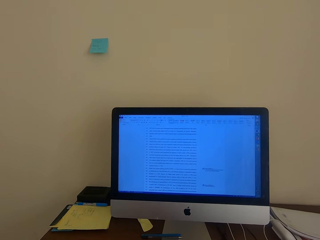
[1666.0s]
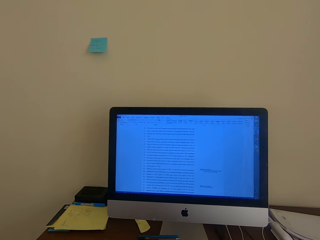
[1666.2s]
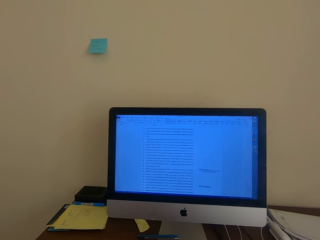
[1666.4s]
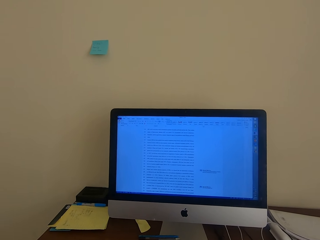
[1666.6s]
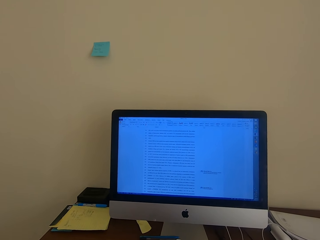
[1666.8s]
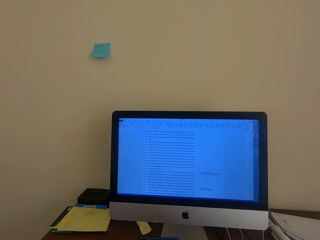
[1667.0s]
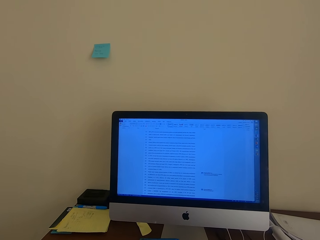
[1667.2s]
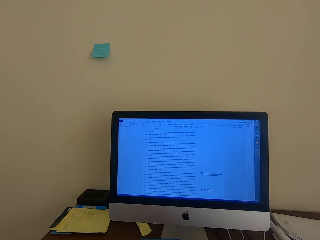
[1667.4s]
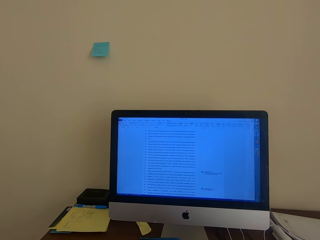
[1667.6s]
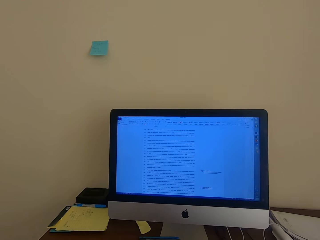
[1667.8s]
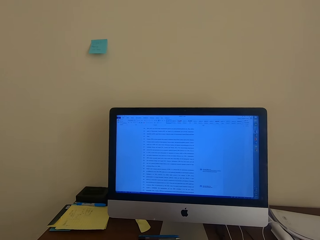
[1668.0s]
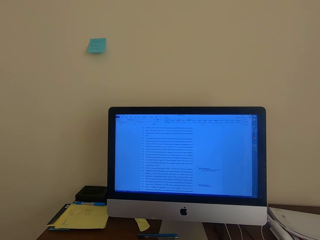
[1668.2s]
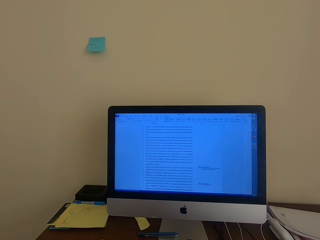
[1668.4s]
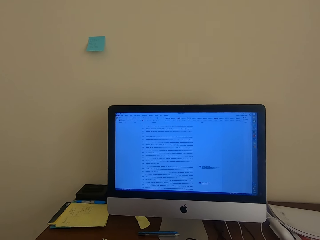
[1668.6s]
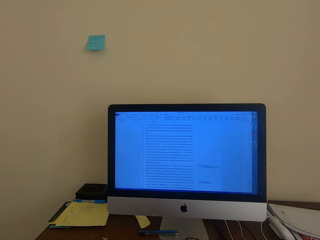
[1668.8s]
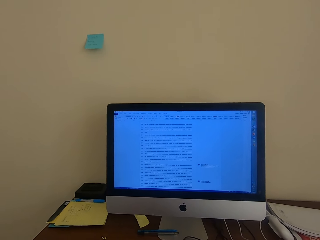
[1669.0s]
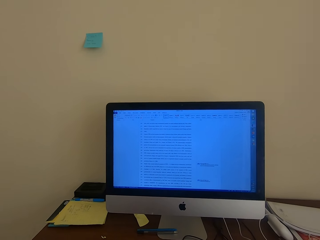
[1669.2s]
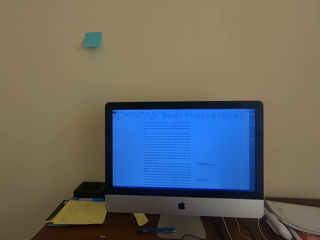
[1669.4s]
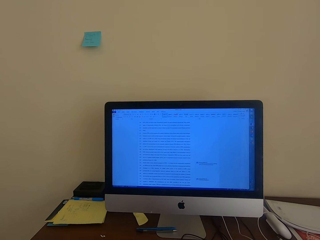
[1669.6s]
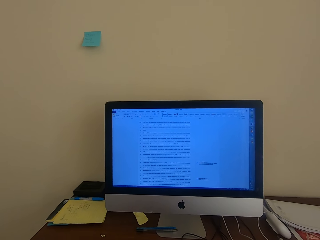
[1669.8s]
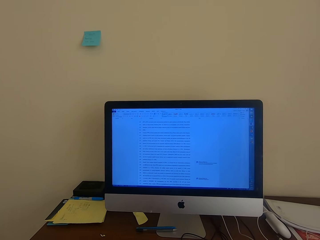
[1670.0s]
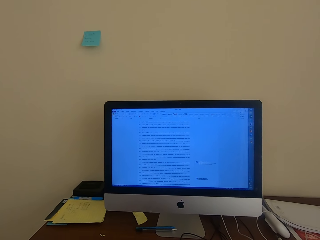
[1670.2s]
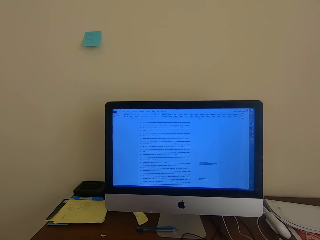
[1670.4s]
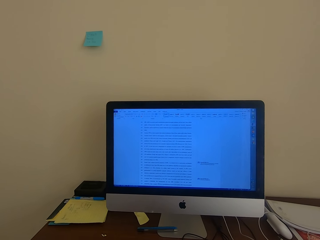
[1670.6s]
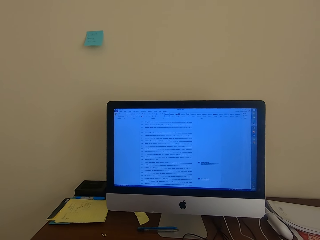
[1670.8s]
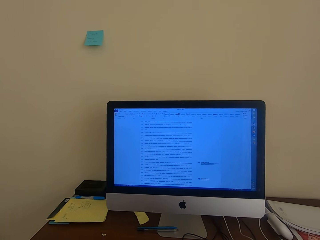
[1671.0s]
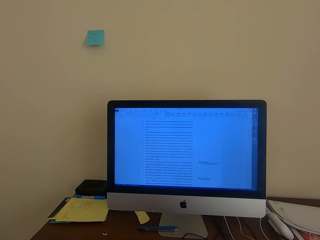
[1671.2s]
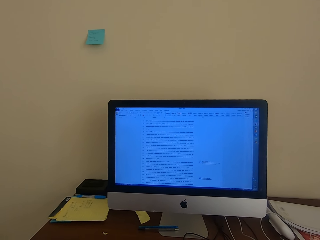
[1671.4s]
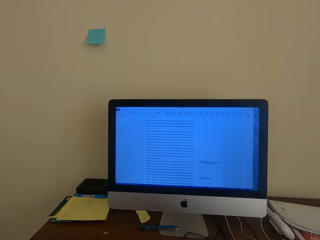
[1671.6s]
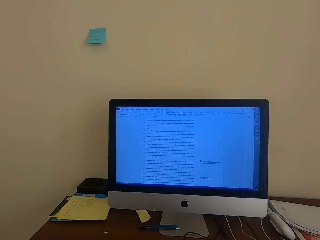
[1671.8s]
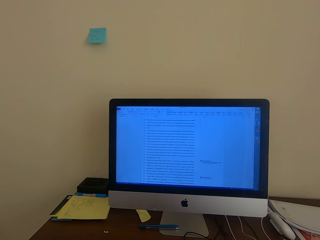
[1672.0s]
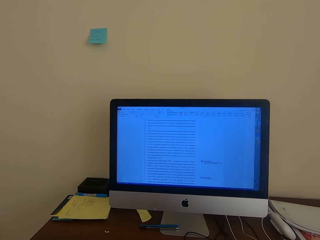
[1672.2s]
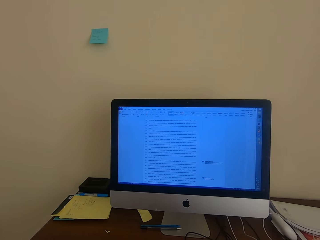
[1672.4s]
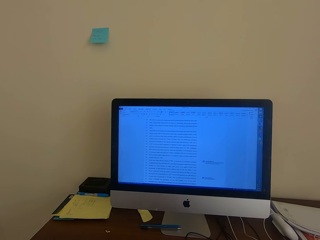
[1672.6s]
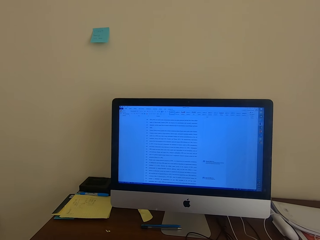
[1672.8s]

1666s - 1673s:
The camera wearer reads an article on the computer.

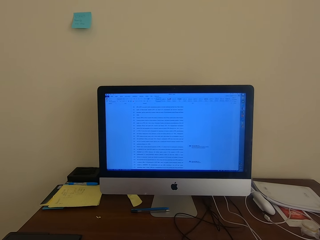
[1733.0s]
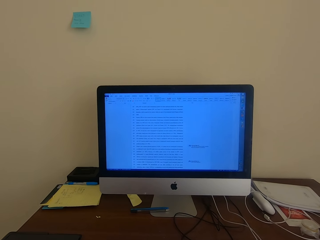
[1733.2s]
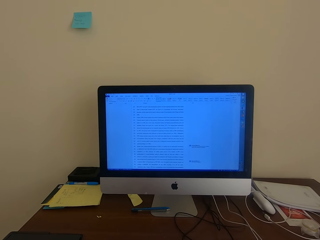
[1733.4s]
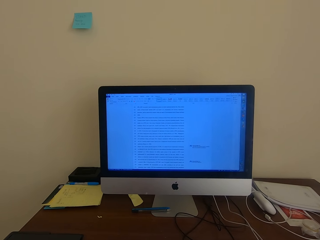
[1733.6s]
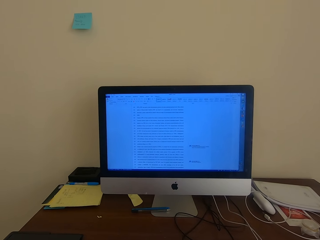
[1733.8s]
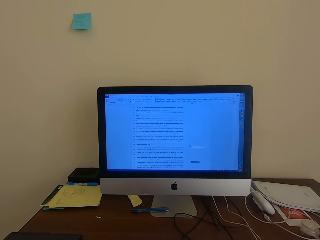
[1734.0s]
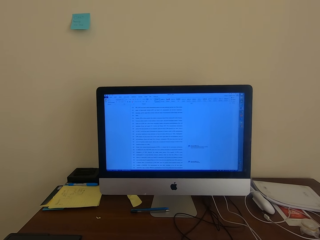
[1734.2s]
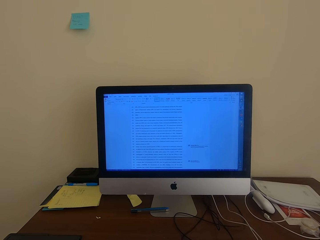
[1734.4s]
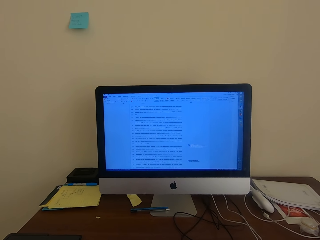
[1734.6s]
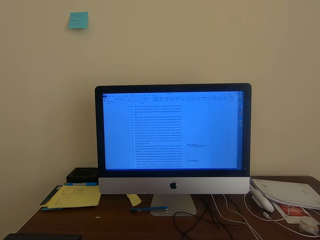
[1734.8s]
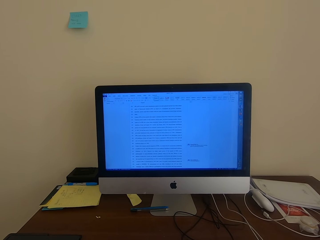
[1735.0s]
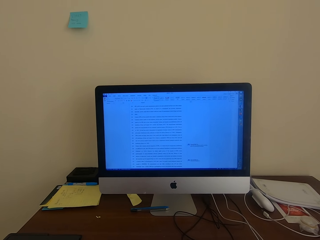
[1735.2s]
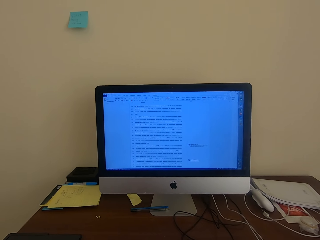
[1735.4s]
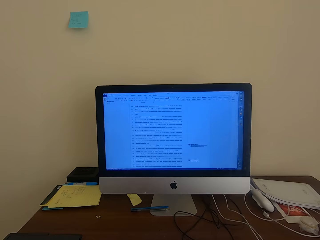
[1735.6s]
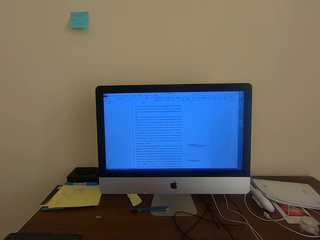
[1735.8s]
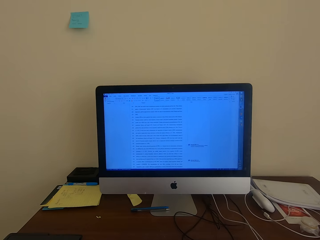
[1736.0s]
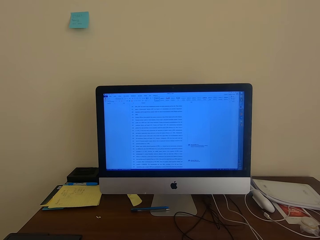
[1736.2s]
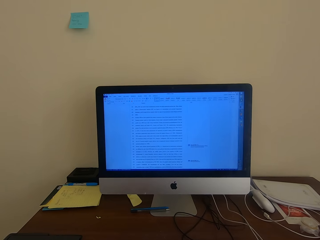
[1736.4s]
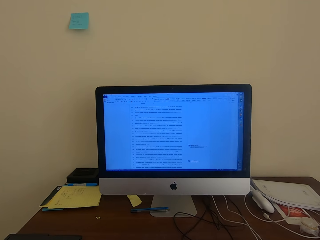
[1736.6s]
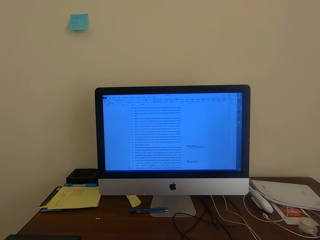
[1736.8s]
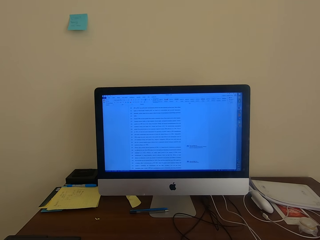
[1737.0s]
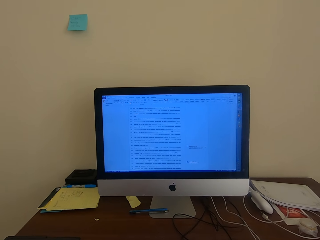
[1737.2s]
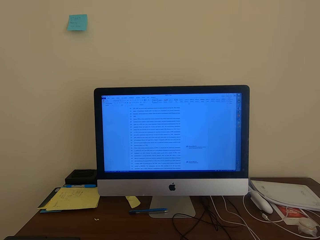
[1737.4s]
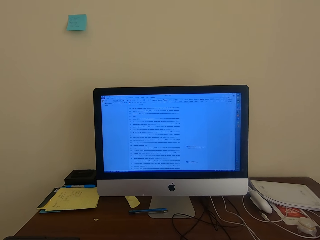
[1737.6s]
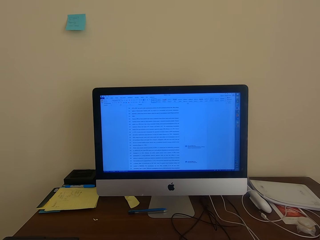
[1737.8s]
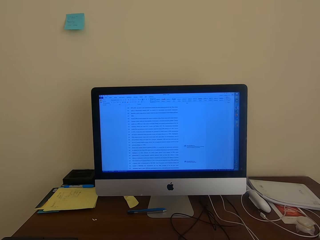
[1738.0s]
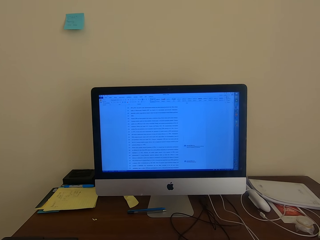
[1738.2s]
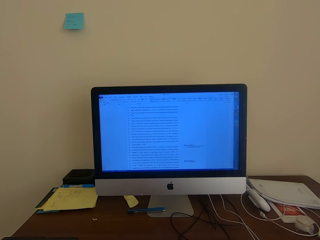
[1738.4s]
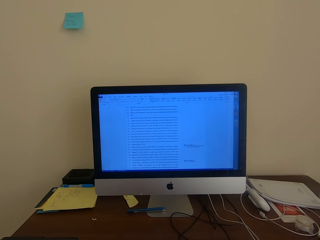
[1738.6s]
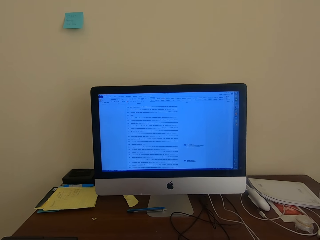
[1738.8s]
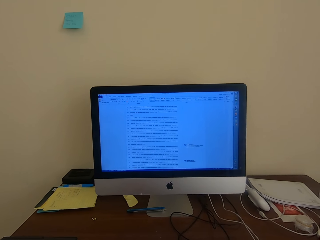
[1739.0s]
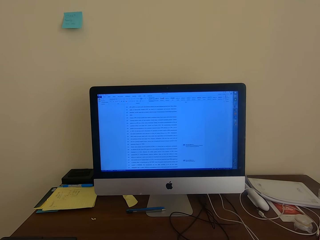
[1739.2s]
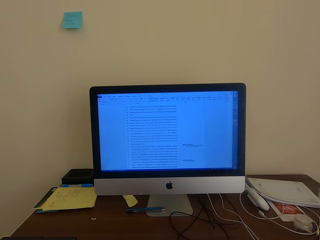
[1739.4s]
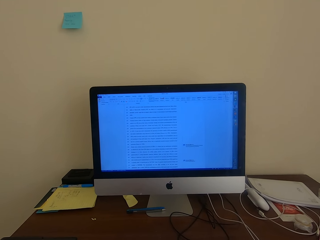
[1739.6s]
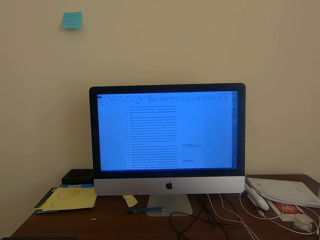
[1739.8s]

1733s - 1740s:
The camera wearer reads an article on the computer.

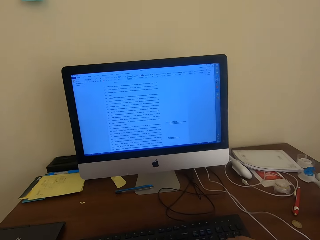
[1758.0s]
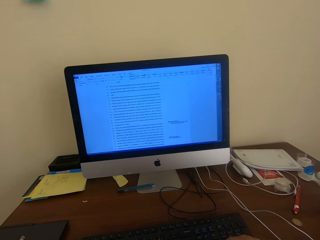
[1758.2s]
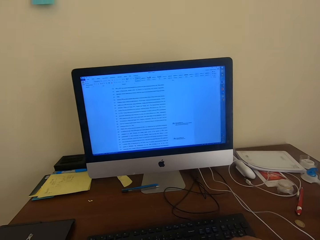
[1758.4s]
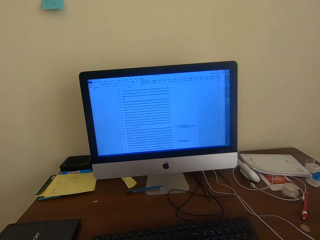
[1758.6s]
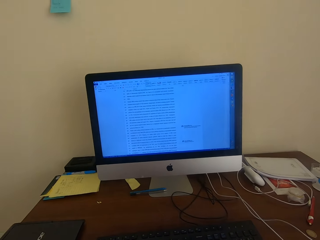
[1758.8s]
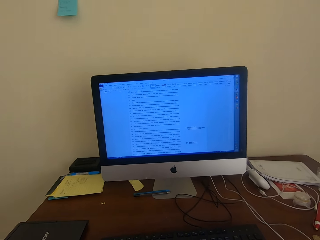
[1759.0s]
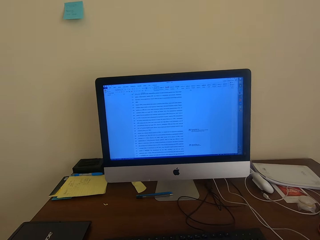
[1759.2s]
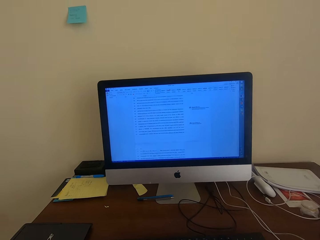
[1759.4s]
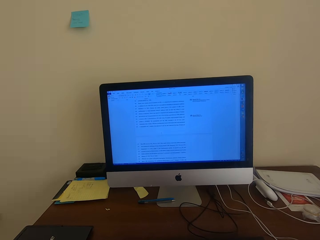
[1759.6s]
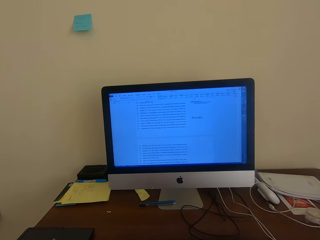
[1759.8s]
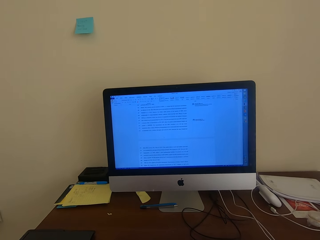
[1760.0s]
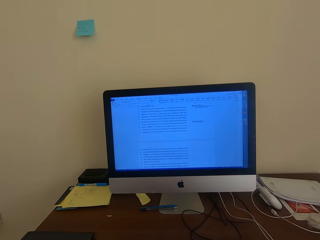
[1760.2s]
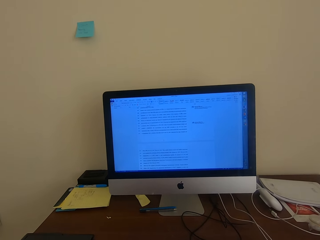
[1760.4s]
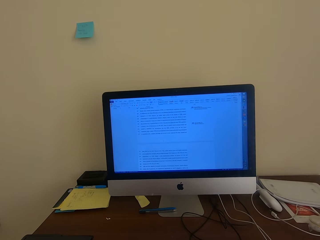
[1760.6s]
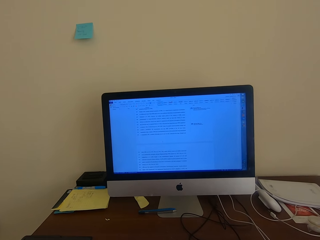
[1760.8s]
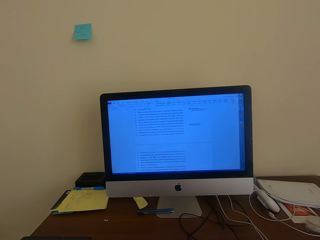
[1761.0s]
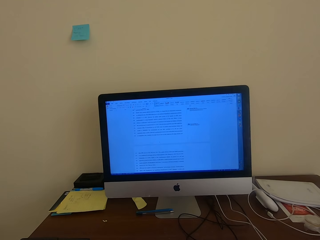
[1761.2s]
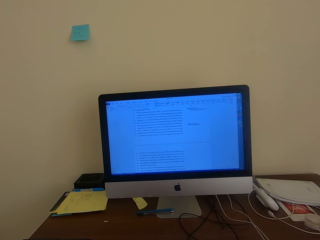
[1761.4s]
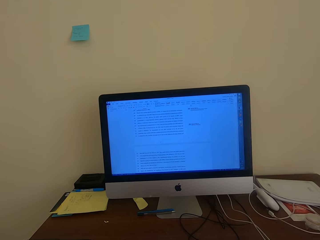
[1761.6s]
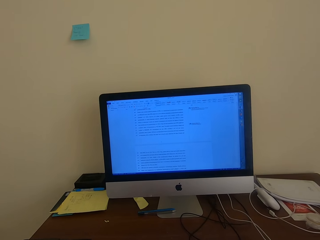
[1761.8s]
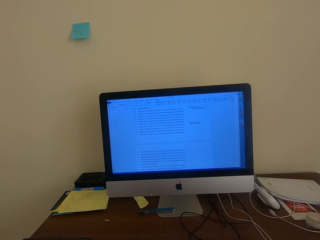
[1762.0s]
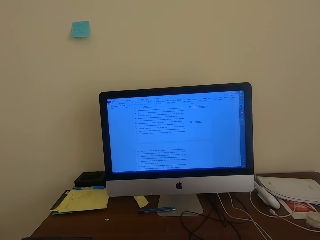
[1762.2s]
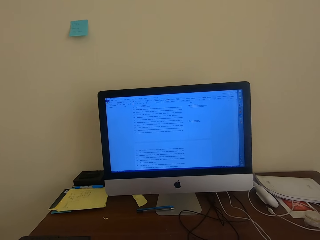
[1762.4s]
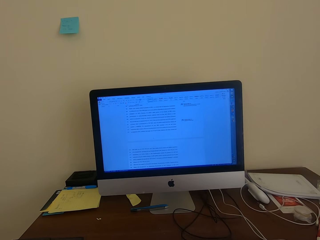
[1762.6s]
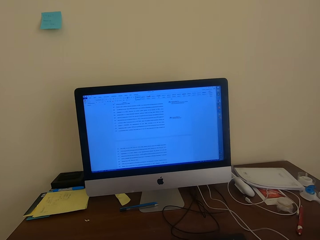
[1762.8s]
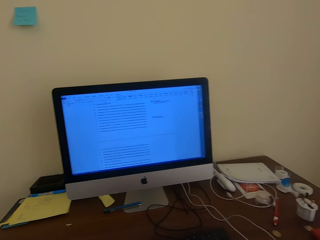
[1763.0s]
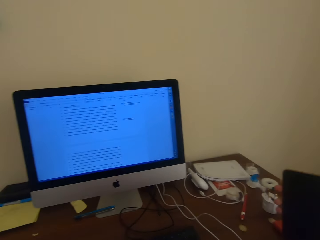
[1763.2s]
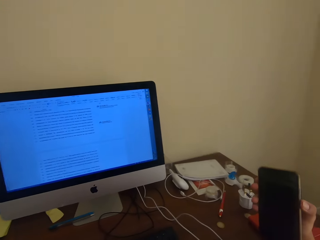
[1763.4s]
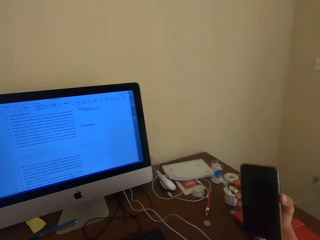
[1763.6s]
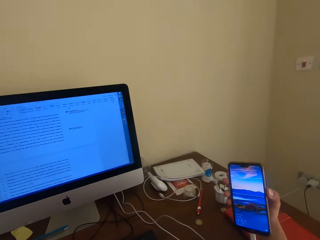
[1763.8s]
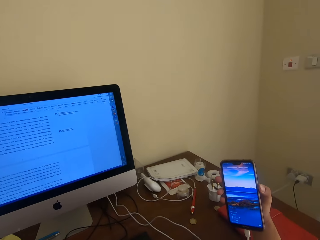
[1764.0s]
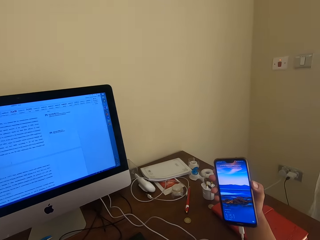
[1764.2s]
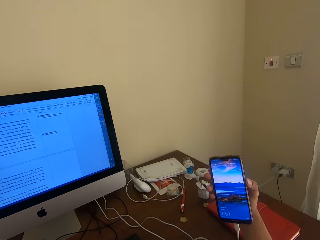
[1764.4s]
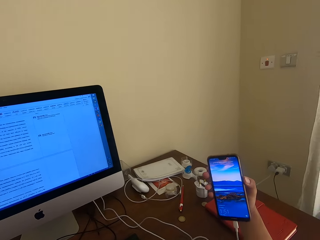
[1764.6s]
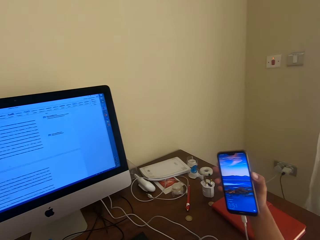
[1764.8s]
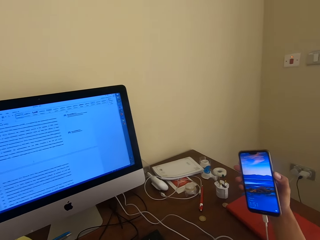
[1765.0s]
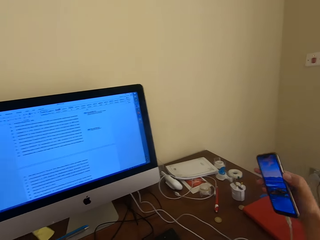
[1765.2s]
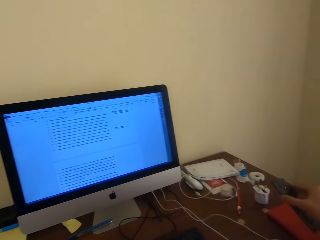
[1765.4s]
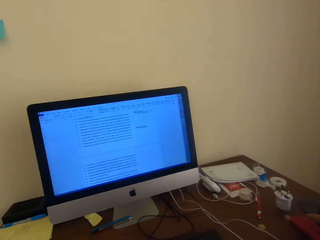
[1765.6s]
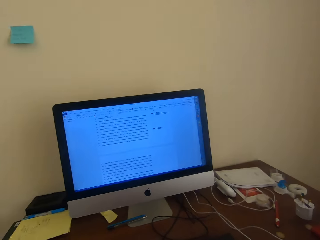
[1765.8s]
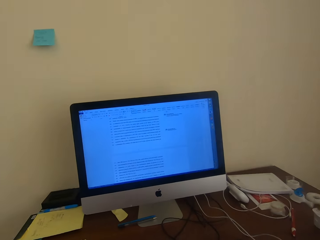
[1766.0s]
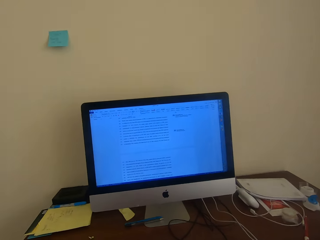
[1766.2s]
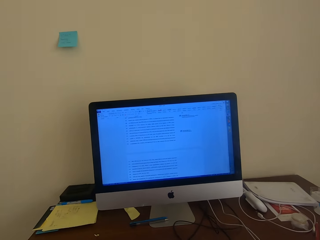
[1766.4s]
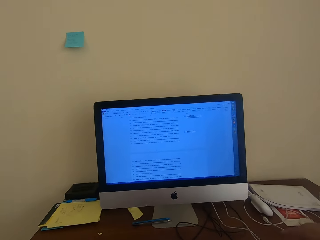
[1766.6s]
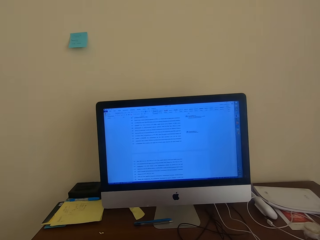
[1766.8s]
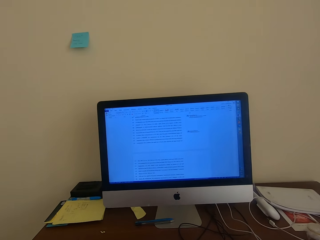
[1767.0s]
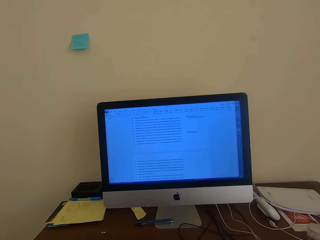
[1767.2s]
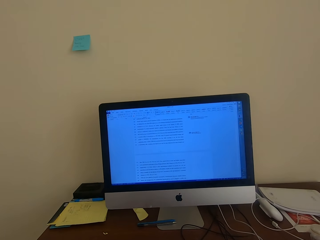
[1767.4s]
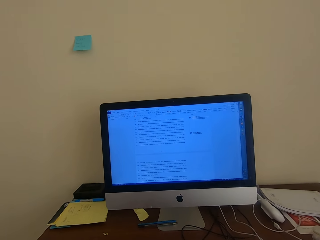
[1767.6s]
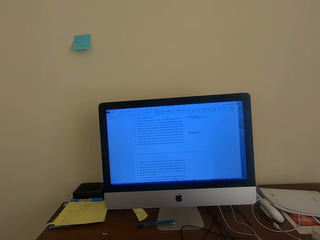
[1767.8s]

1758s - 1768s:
The camera wearer scrolls on the computer. They read an article on the computer. They hold a phone. They unlock the phone screen. They check the phone. They turn the phone. They put the phone on the notebook or table. They read the article on the desktop.
